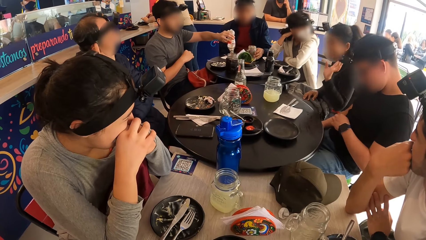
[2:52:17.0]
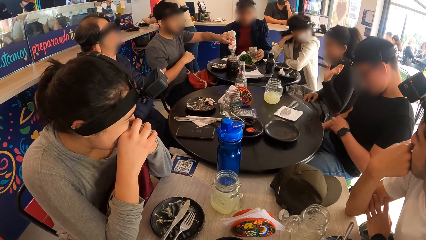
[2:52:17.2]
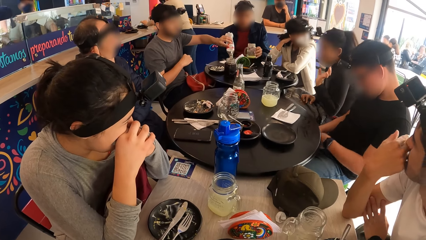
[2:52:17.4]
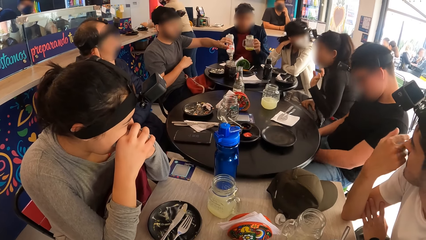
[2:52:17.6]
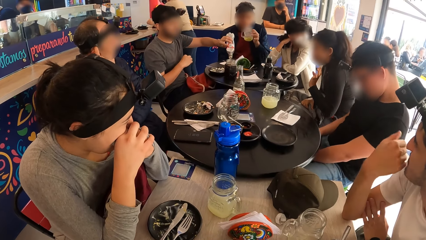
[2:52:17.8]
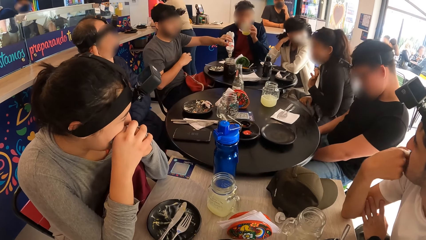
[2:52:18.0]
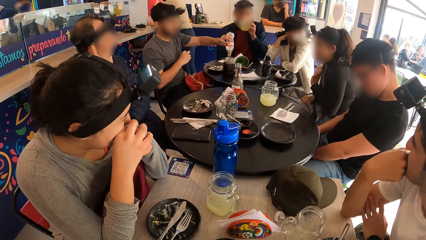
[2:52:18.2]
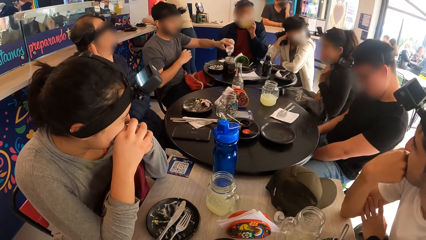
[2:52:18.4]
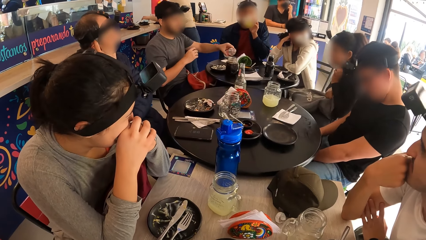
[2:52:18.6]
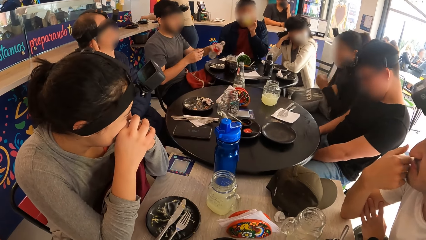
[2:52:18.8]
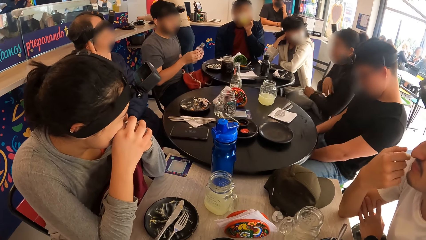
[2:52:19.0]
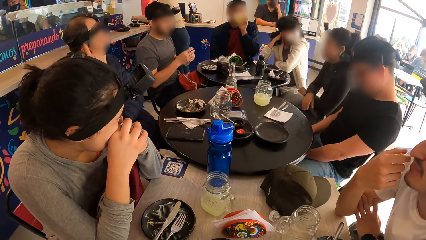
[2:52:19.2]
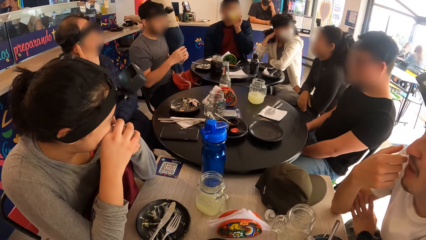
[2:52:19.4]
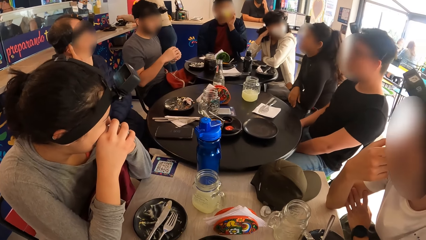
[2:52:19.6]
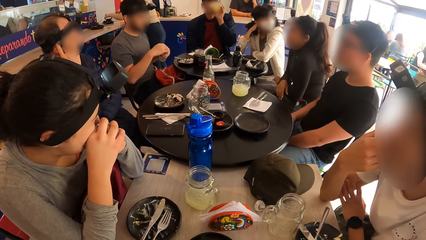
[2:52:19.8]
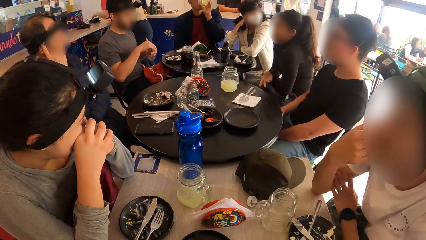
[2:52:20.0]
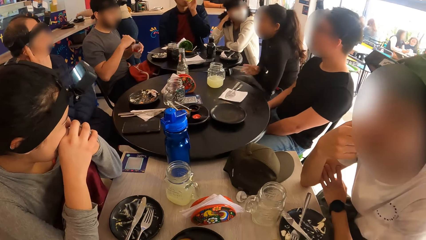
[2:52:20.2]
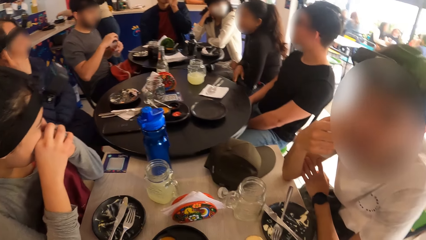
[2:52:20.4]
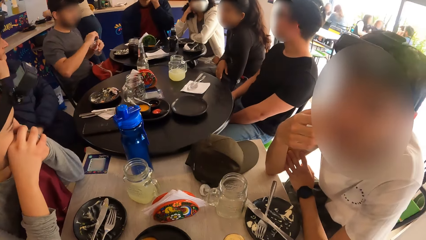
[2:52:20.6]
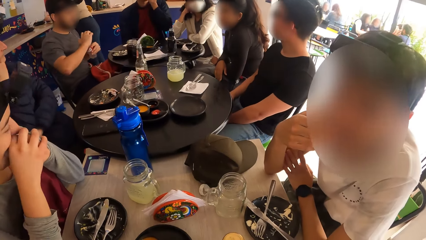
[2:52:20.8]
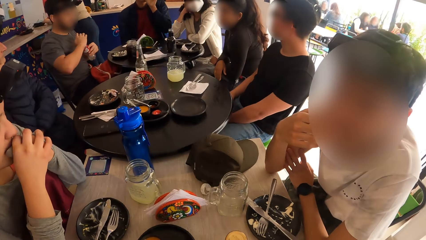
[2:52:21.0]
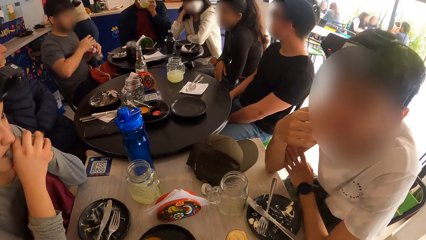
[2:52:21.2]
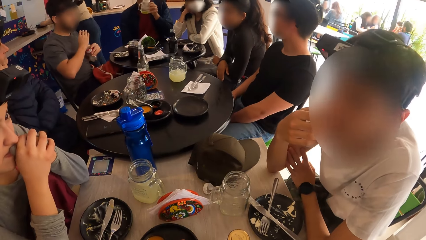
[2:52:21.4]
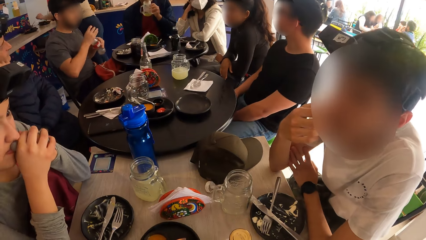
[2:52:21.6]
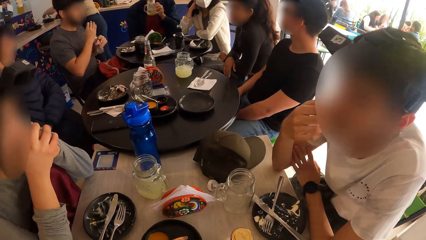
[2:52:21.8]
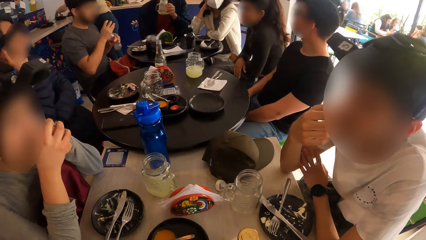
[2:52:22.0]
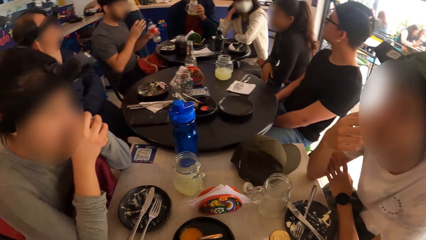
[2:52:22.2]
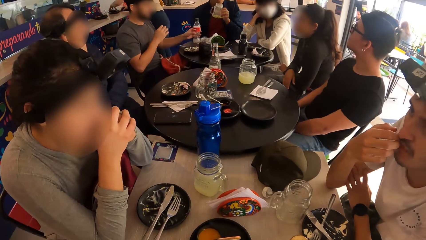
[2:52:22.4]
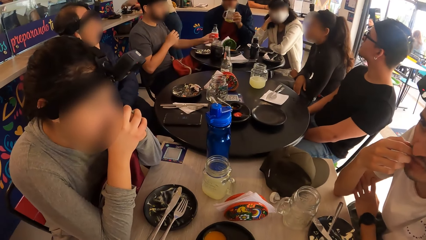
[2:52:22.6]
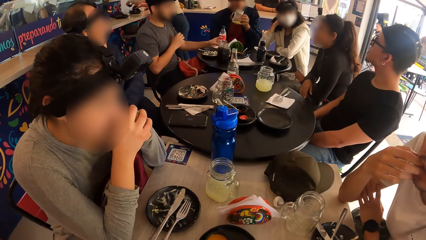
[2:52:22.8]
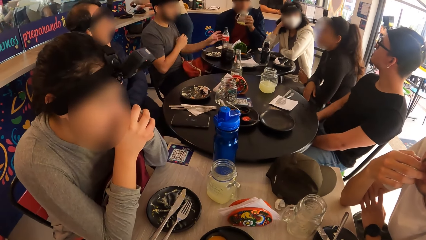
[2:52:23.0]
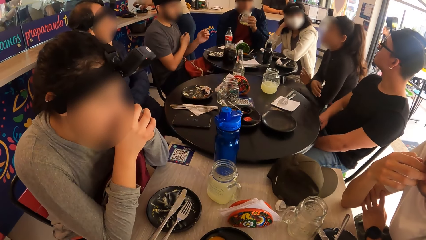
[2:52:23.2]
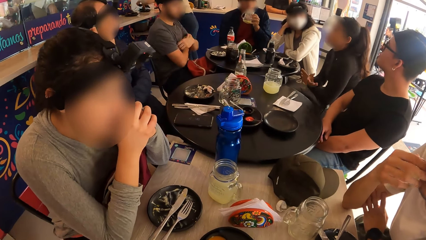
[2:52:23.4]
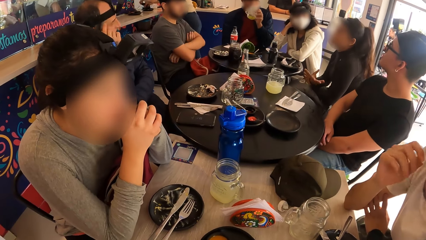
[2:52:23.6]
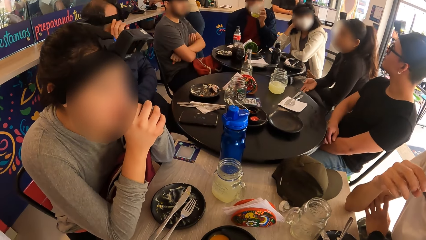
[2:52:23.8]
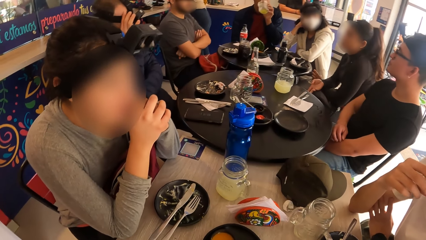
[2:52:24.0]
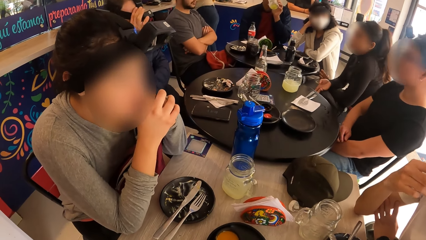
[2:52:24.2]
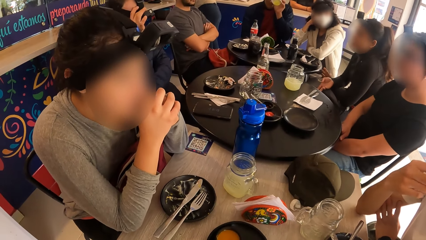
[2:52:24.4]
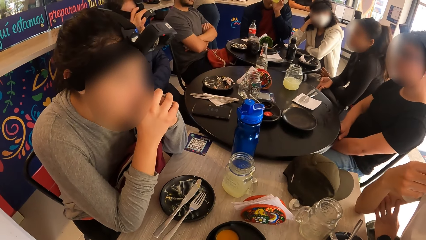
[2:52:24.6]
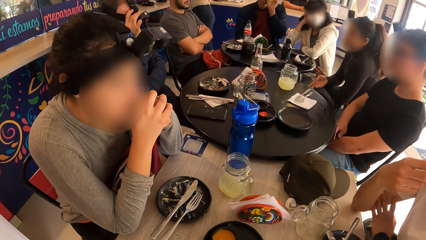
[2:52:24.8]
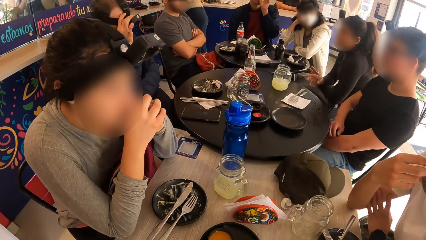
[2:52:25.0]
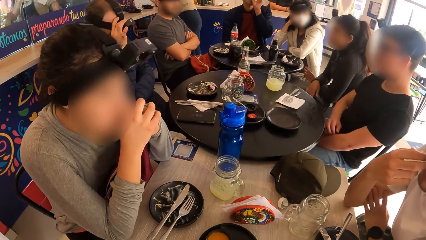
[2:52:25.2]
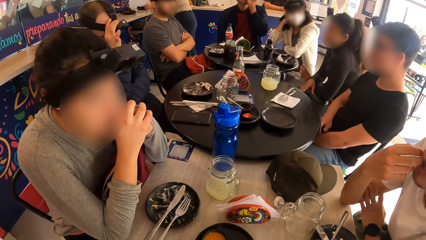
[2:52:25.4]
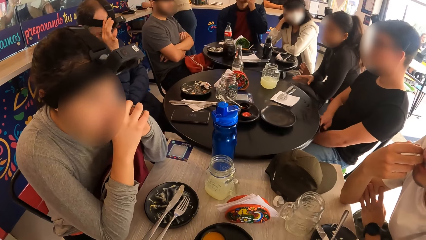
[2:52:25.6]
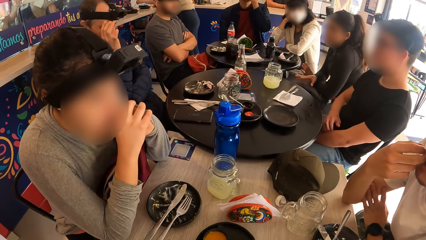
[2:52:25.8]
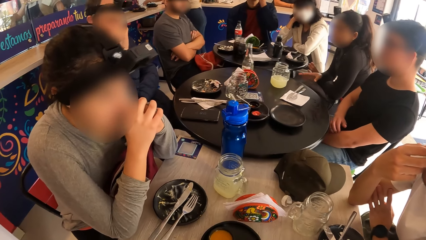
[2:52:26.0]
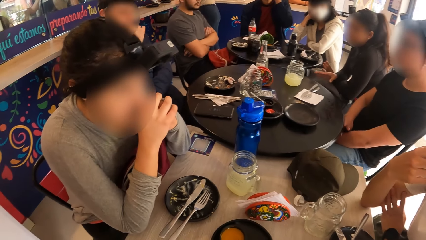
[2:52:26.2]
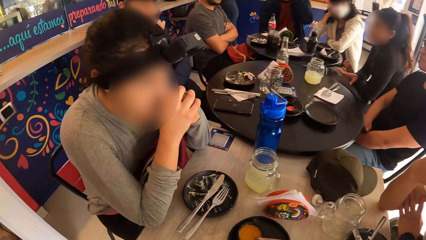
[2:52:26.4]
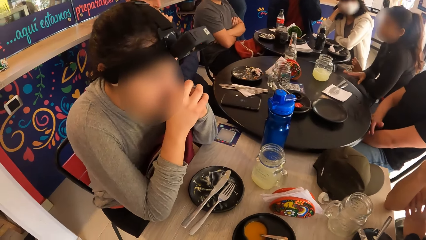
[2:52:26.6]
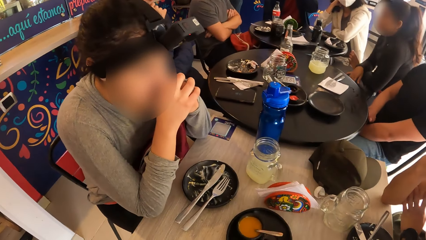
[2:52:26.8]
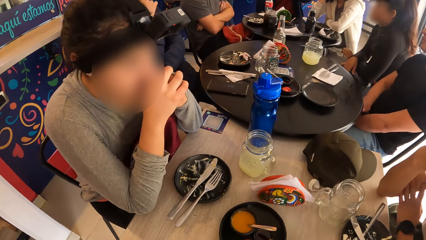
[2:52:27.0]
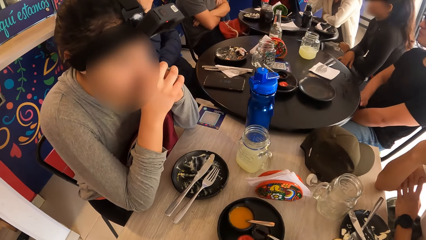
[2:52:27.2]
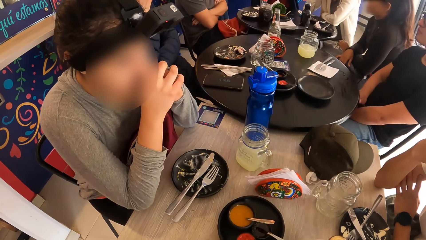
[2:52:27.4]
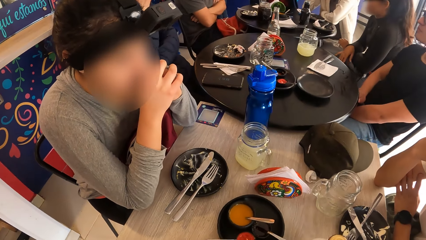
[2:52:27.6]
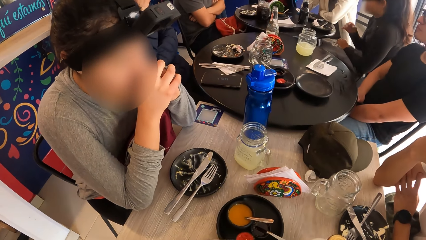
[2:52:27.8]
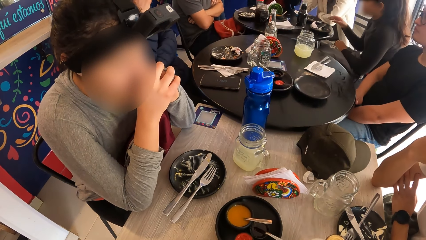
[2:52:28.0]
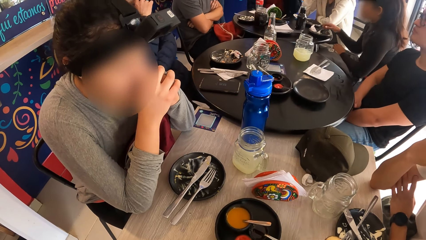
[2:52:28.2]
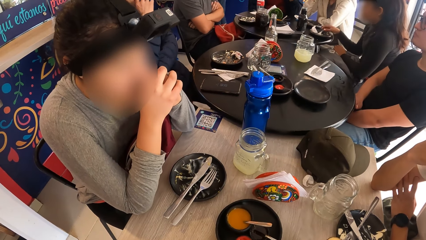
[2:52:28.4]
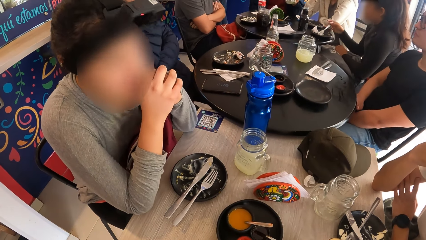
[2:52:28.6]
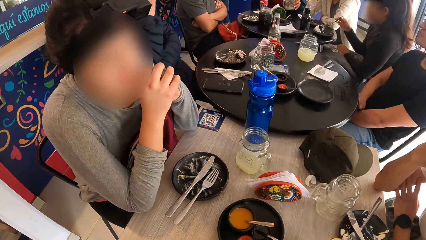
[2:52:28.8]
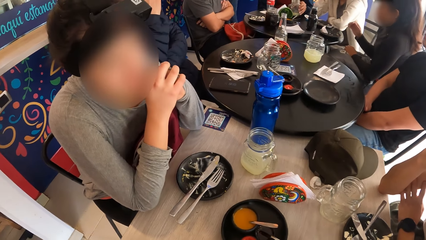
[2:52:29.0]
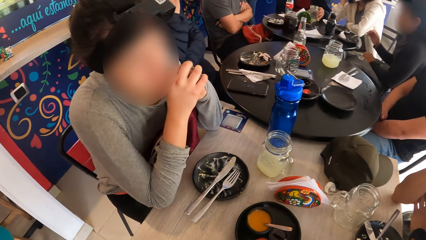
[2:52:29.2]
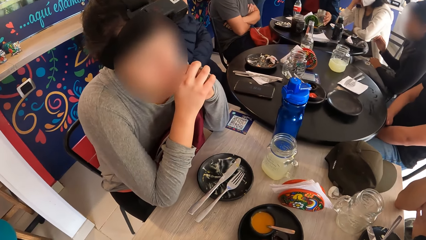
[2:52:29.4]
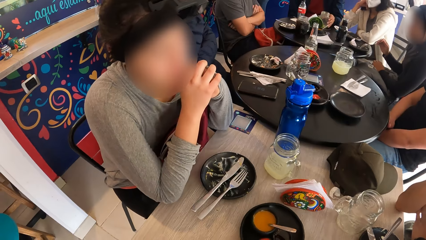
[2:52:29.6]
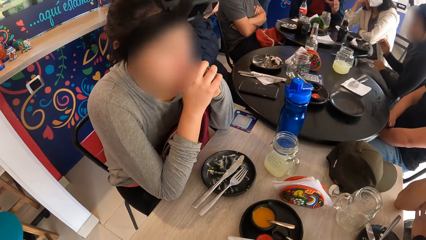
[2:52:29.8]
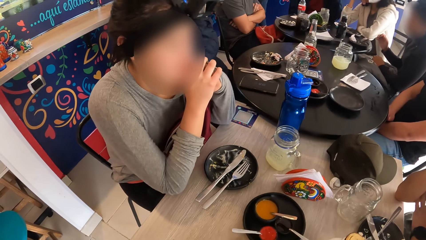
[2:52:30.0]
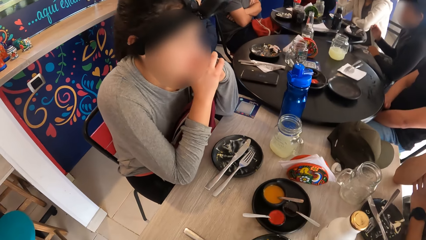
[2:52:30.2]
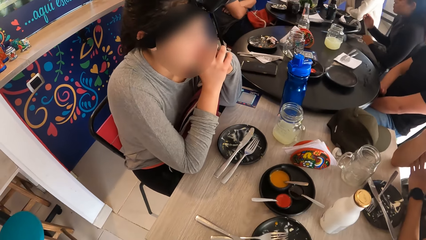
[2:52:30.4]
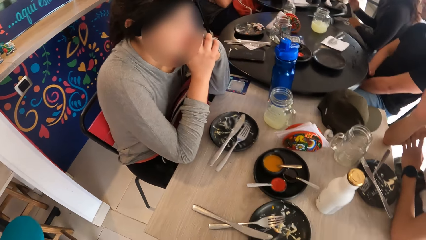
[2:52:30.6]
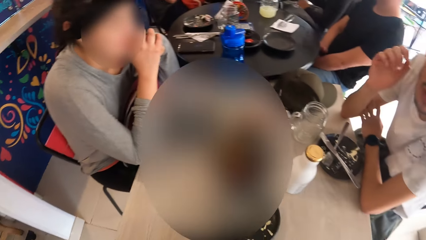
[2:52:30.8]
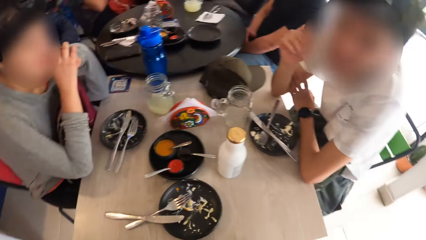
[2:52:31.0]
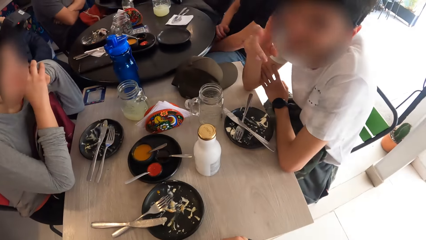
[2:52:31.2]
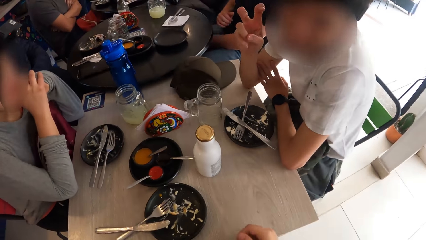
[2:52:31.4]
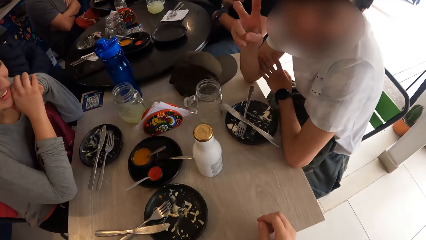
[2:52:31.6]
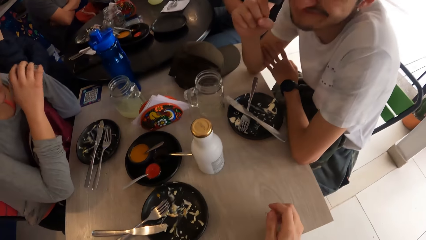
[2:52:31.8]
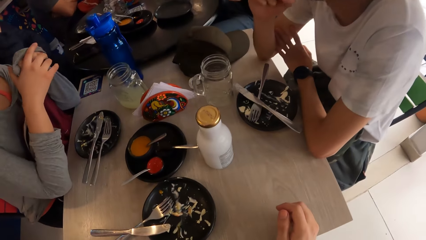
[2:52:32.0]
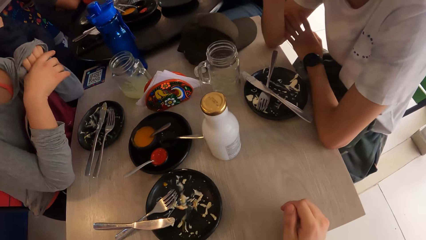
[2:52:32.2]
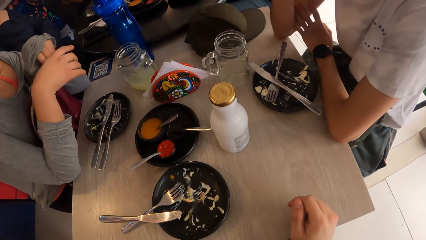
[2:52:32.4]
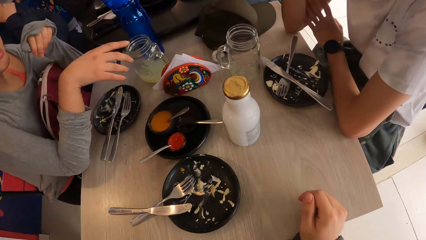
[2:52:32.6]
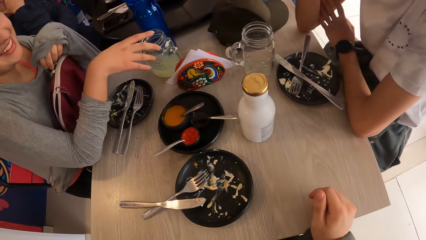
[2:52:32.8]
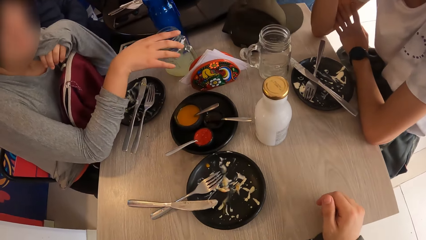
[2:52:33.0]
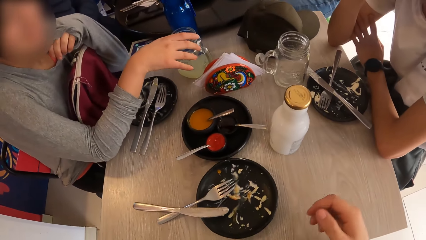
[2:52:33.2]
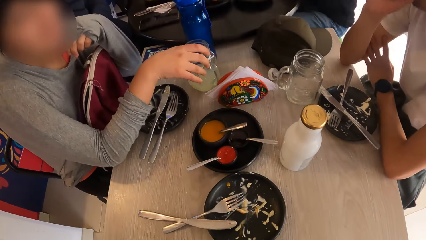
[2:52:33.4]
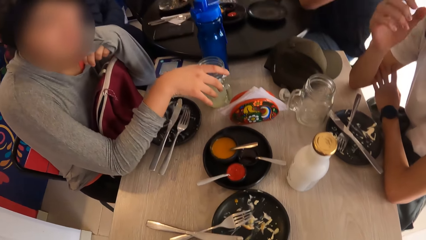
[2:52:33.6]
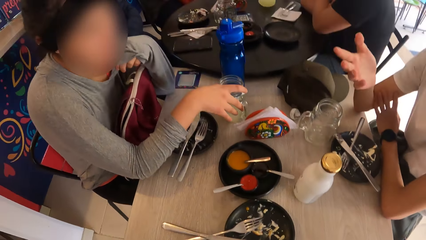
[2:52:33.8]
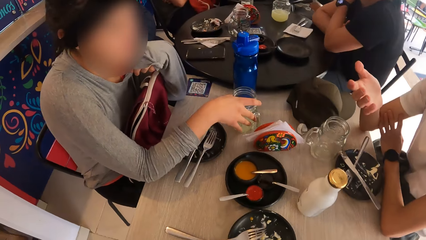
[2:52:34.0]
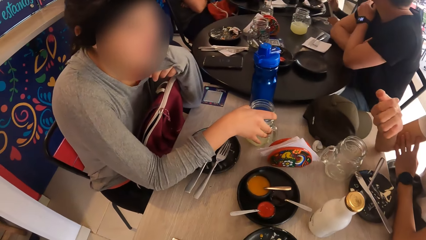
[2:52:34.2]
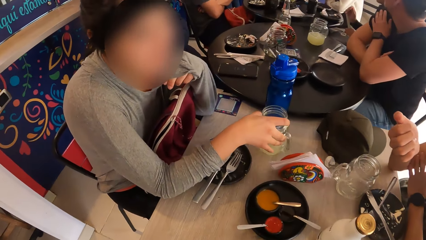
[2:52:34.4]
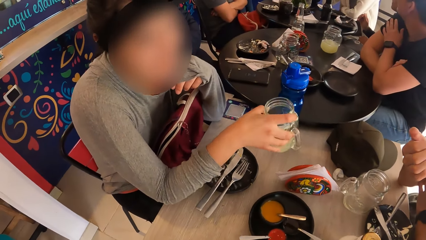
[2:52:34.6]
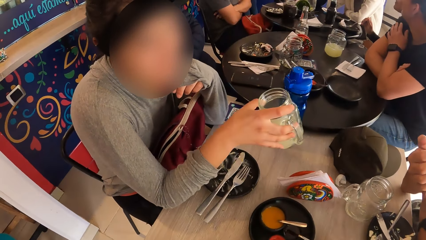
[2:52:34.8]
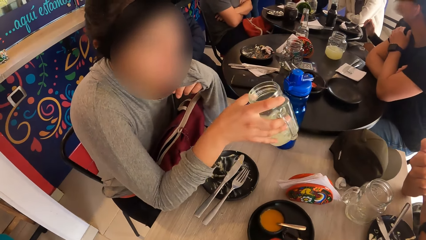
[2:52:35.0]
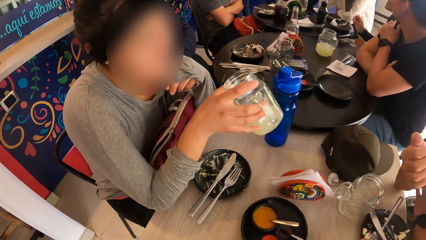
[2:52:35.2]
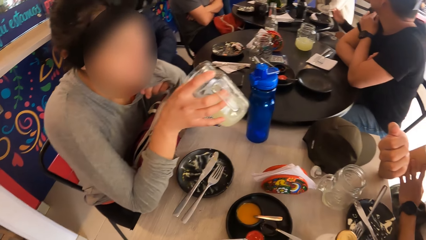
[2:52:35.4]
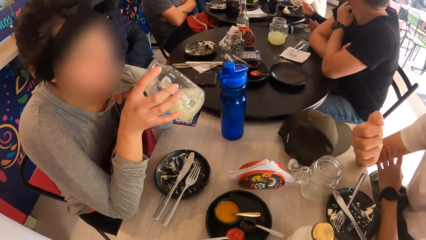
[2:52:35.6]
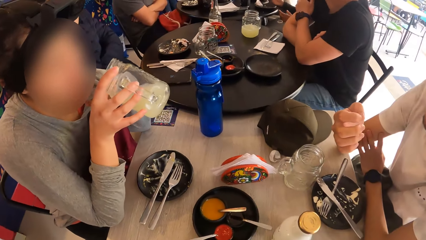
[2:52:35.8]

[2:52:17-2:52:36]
A person picks a glass of juice on the table. The person drinks juice. Another person closes a bottle of juice. A third person converses with the camera wearer. A woman converses with the third person. A fourth person scratches a hand. The woman converses with the third person. The third person sways a hand and converses with the camera wearer. The woman picks the glass of juice from the table with her right hand.
